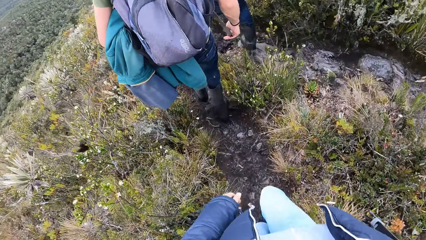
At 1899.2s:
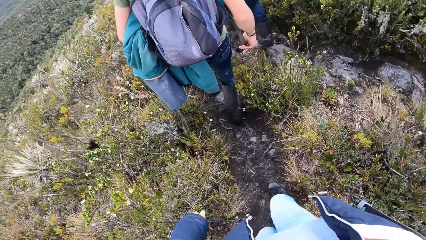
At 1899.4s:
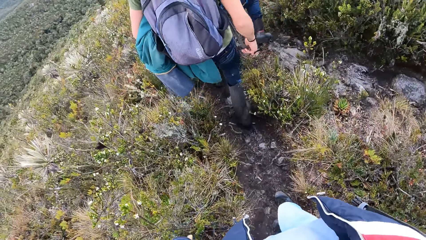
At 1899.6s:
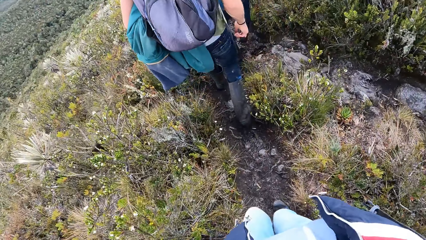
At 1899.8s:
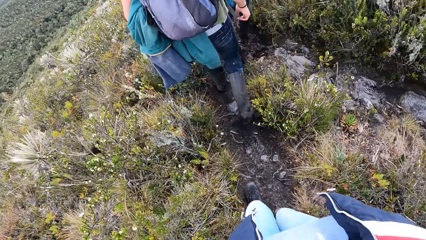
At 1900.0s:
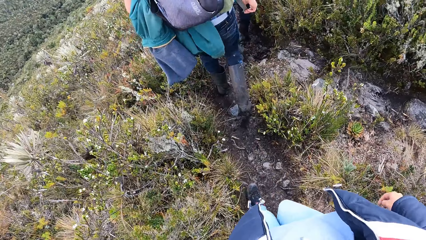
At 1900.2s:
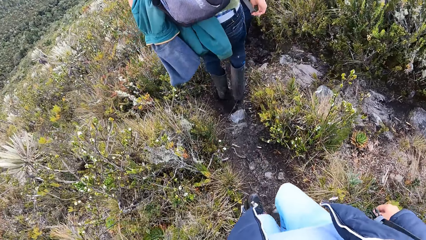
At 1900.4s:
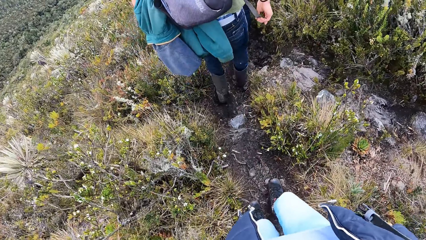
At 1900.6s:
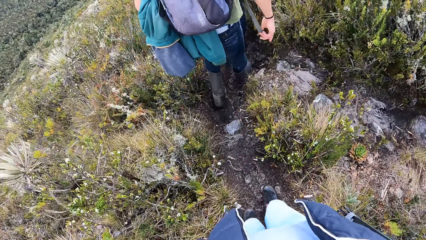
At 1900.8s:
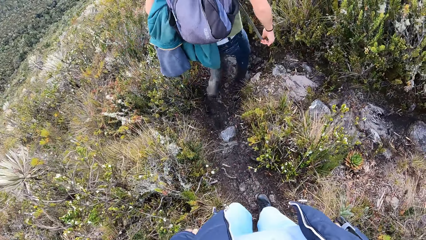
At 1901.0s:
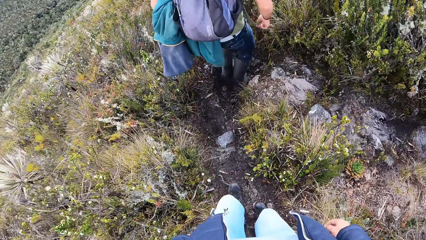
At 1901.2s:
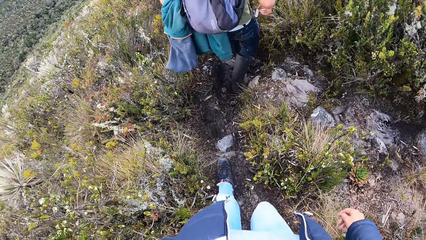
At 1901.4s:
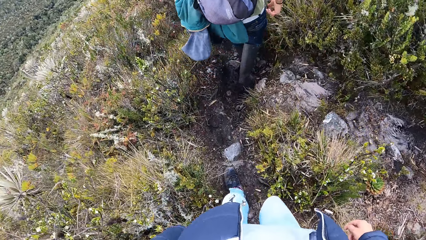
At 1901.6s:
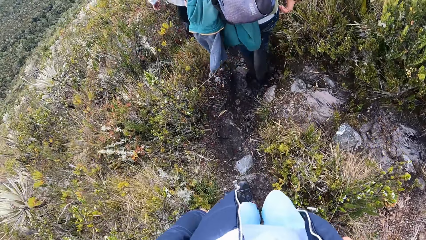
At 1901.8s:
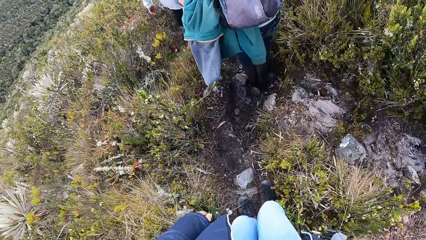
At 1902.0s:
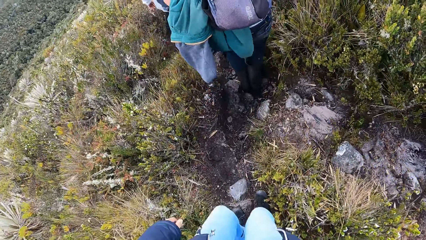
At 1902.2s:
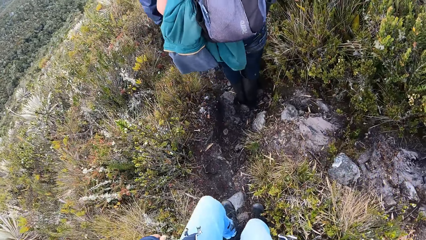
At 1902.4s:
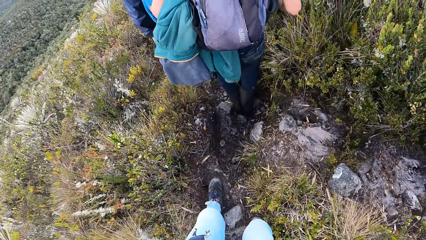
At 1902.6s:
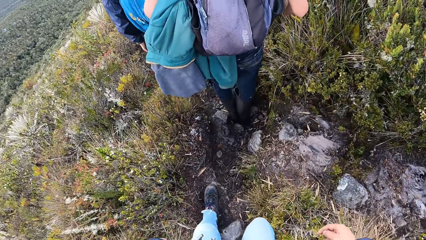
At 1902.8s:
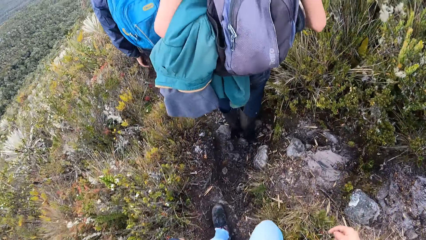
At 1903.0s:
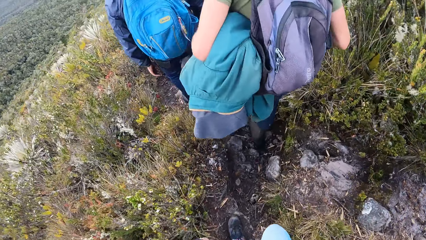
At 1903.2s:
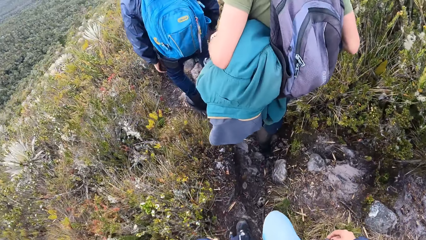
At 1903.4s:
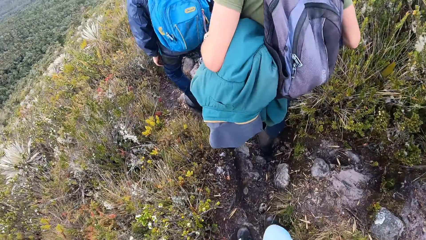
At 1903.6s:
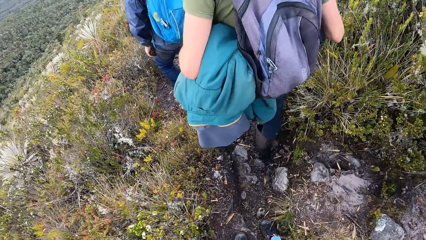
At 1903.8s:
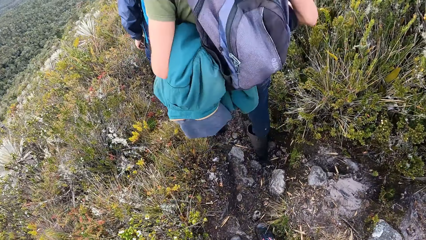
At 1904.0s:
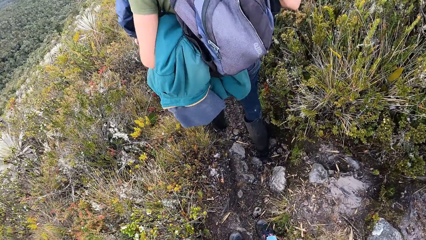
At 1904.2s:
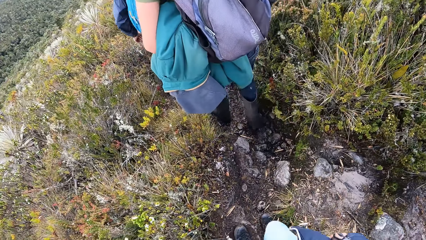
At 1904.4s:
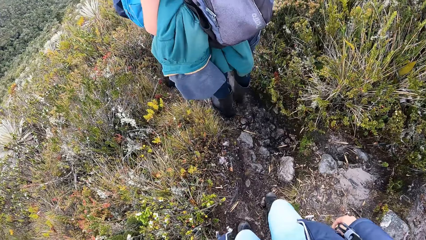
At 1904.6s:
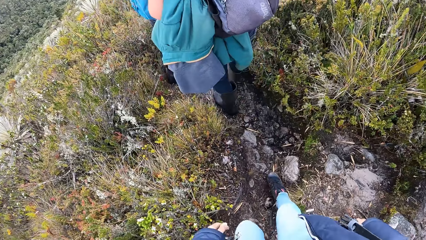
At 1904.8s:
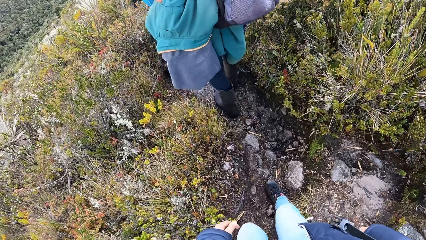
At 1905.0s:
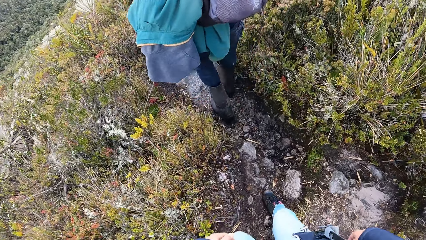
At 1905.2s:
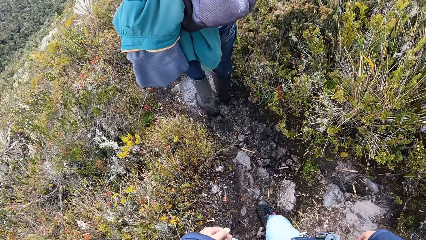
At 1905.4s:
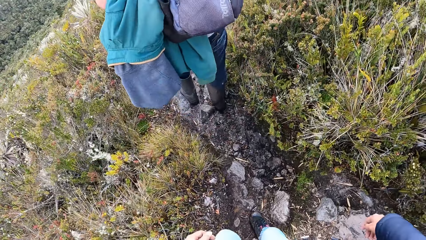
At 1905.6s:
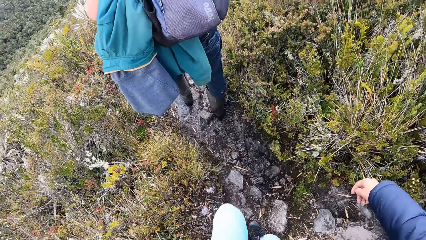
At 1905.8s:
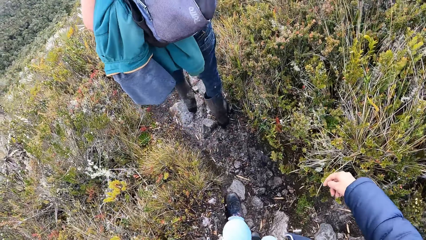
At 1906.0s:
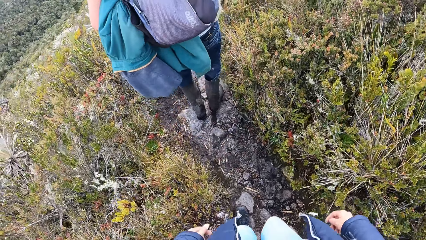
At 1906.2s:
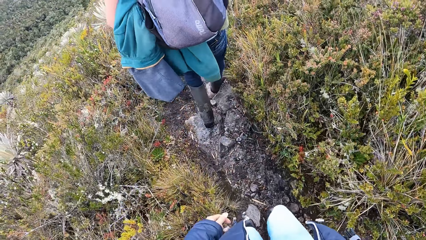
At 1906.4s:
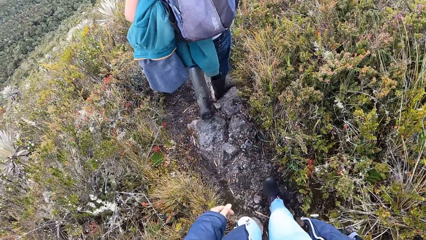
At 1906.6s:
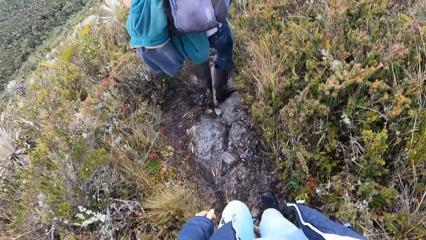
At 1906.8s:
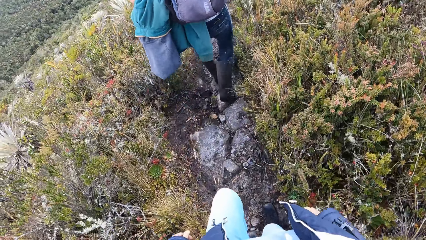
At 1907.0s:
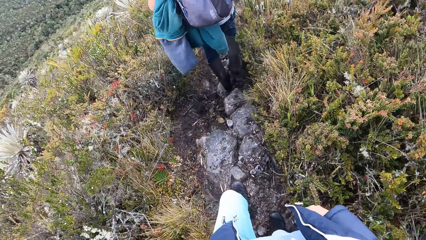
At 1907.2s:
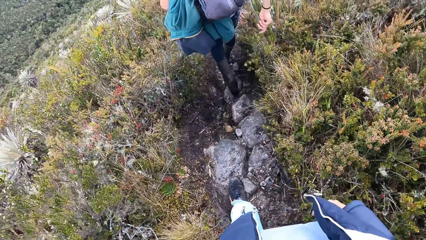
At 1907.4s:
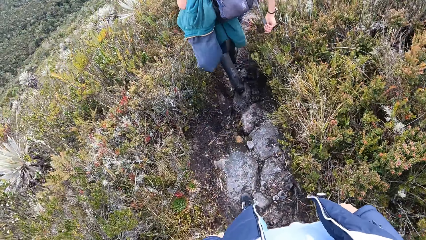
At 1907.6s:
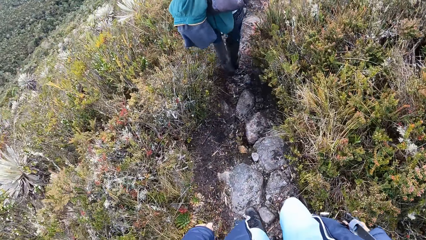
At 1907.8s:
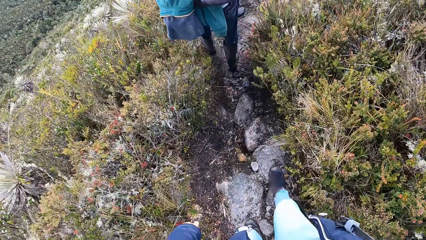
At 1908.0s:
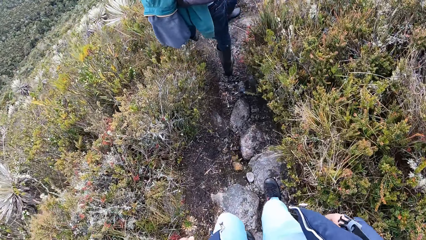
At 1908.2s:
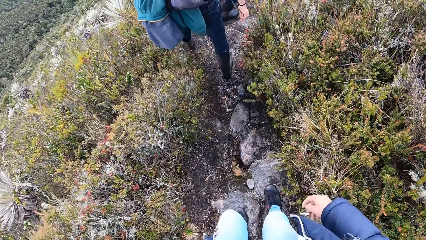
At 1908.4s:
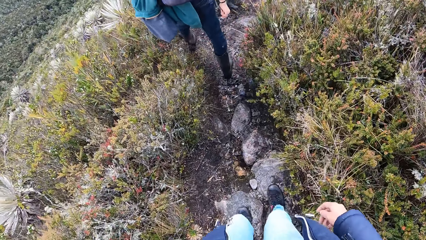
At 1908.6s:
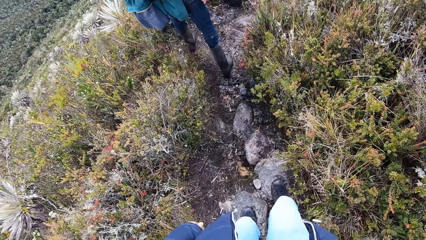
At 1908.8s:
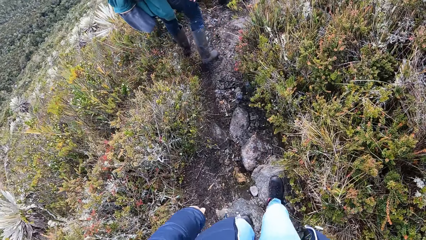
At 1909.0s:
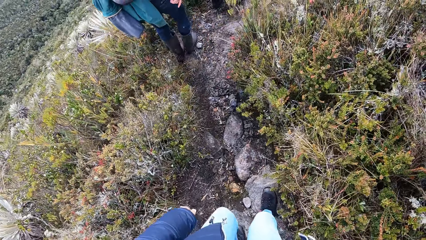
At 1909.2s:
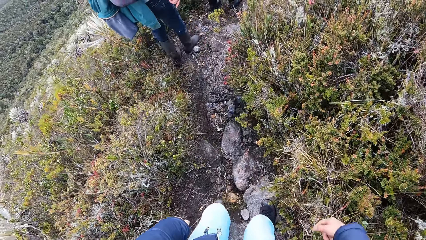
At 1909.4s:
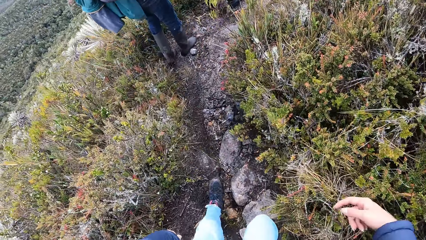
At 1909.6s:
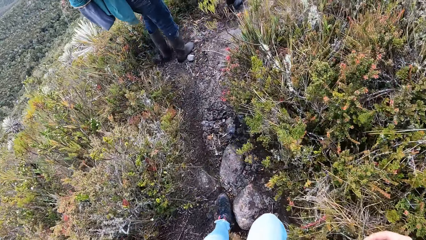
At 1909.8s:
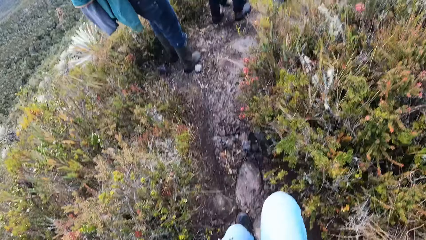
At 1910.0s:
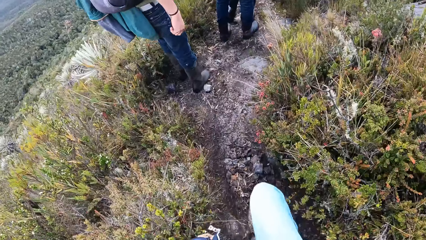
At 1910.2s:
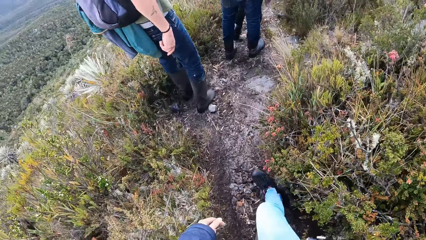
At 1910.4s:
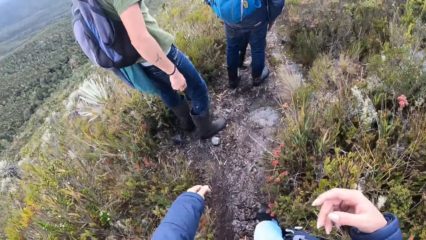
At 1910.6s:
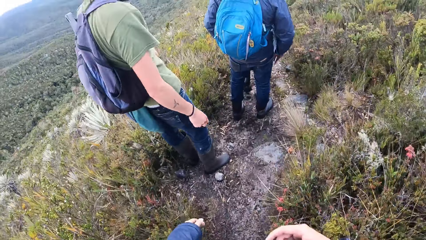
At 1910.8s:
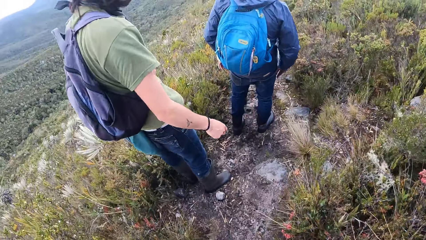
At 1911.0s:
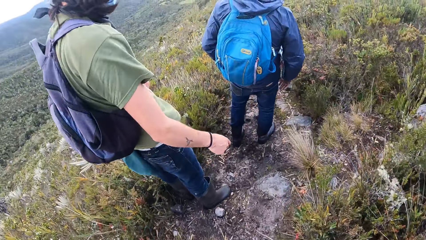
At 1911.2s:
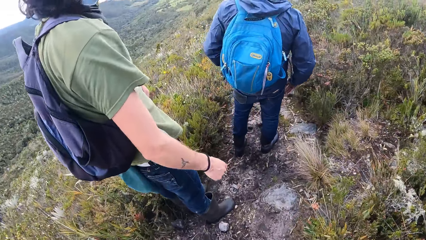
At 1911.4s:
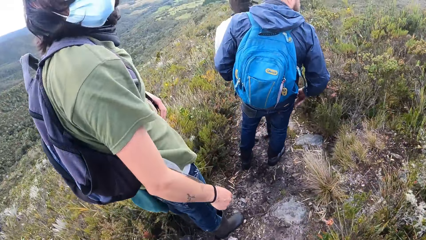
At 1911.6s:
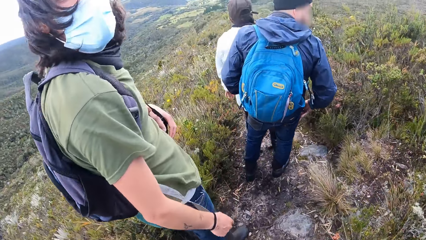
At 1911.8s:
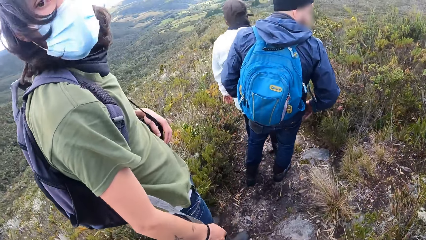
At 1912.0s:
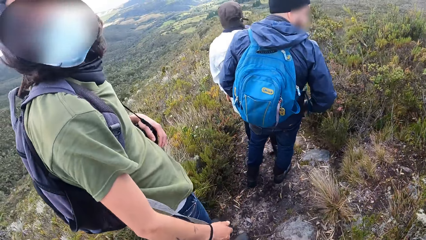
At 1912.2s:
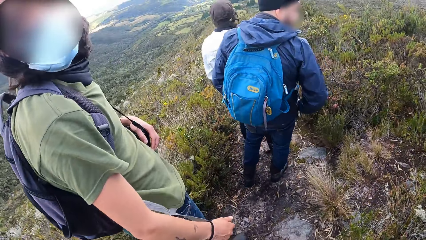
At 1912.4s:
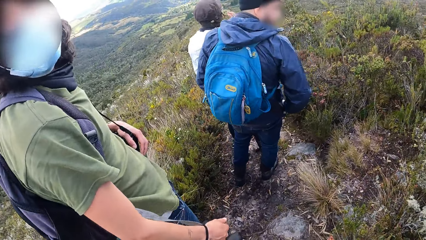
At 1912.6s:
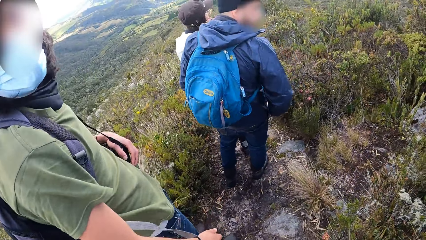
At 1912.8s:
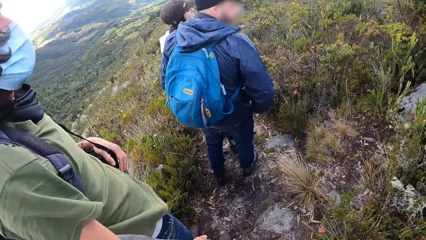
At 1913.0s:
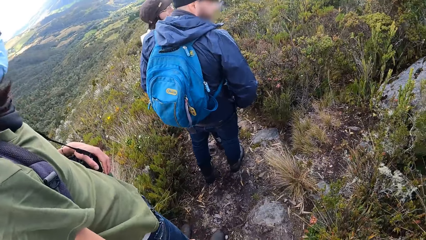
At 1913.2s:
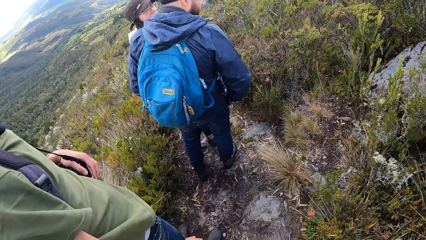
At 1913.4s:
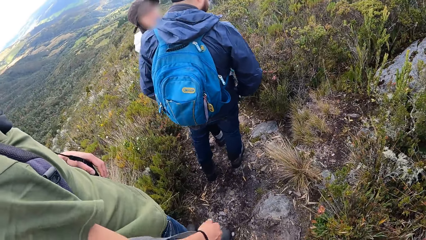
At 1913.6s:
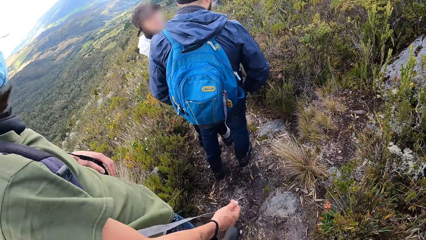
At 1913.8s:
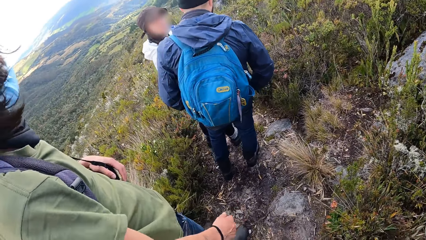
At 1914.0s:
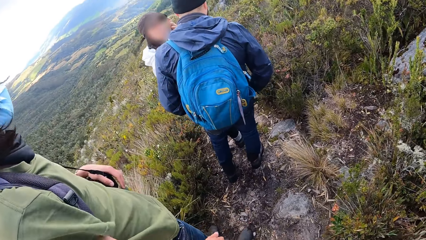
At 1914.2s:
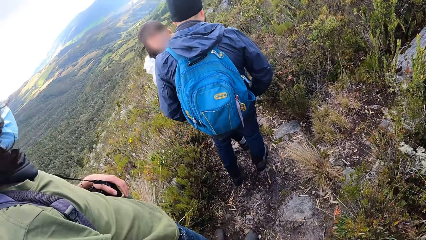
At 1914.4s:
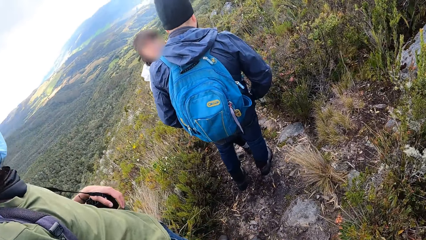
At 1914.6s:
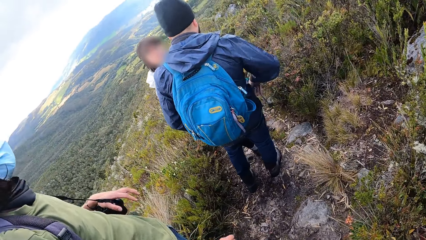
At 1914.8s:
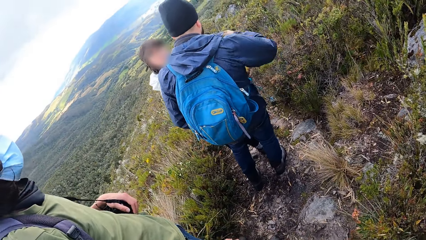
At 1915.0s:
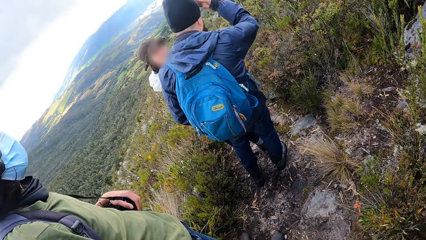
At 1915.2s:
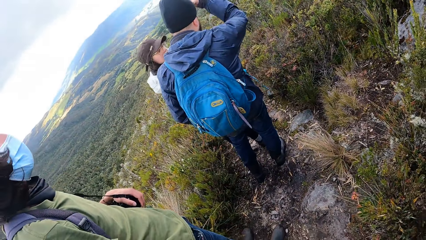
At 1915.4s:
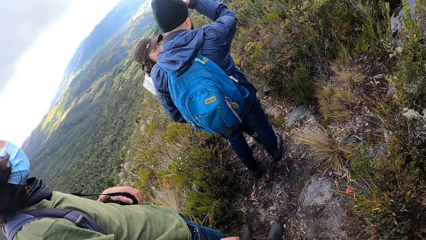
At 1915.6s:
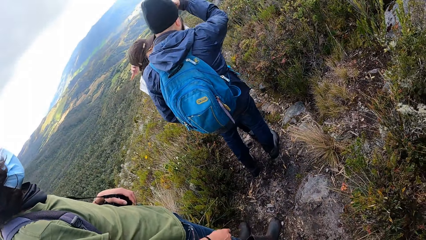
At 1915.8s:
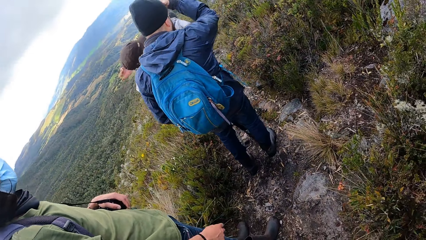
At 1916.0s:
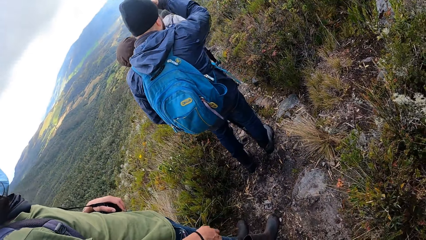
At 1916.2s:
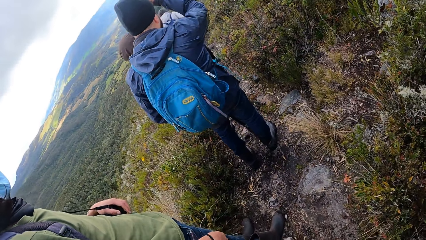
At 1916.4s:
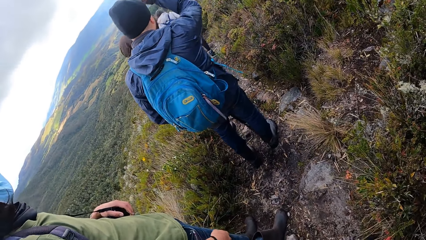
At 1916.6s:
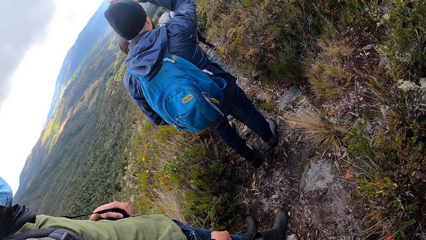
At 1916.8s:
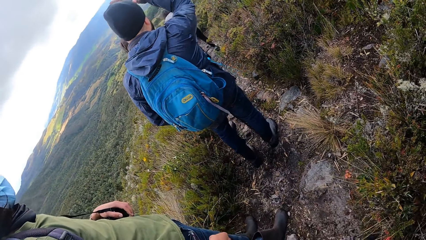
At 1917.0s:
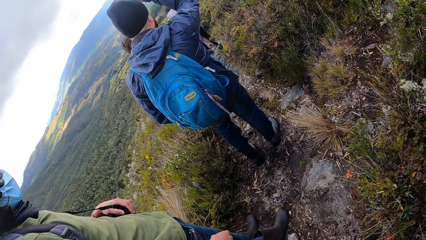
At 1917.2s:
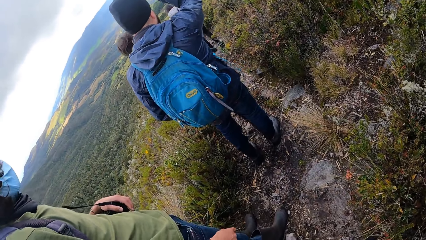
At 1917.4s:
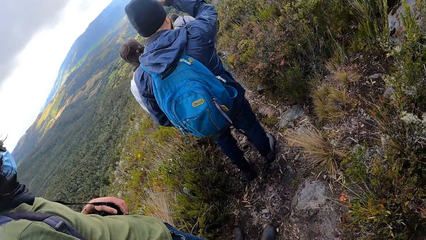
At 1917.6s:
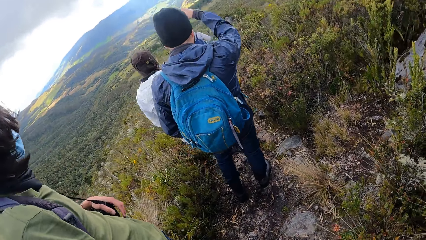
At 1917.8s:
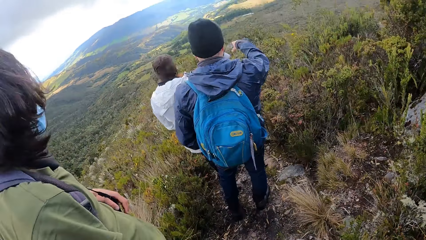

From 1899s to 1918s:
A man walks around the field. Another man looks at the camera wearer. The other man nods his head. The camera wearer looks around the hills.
